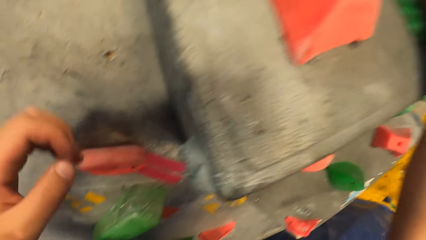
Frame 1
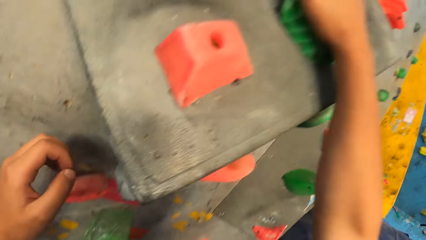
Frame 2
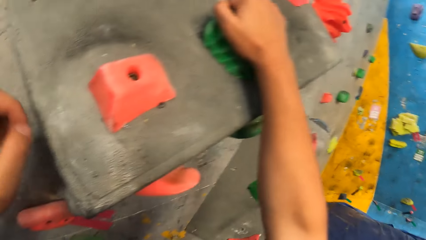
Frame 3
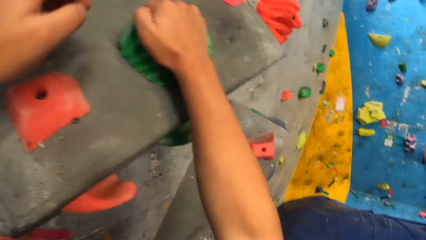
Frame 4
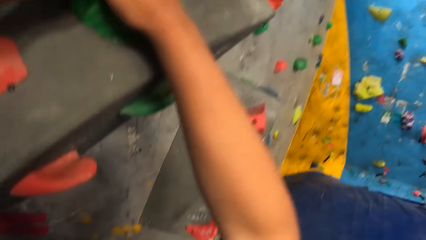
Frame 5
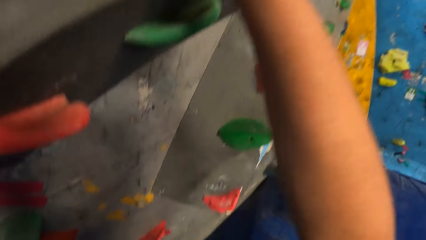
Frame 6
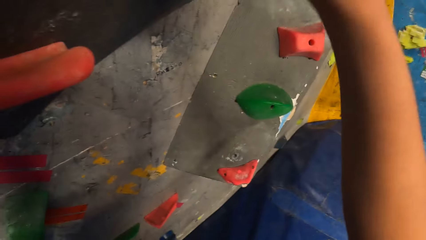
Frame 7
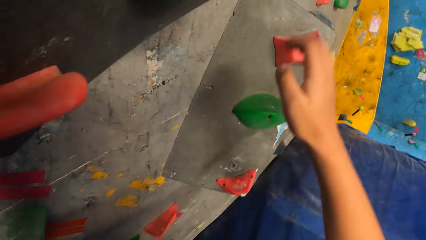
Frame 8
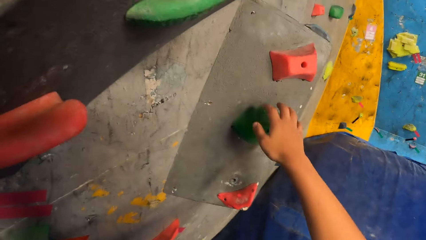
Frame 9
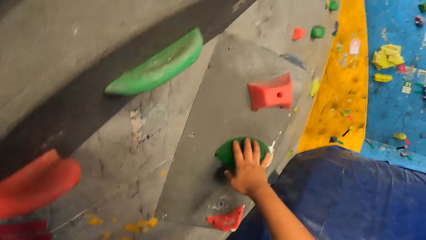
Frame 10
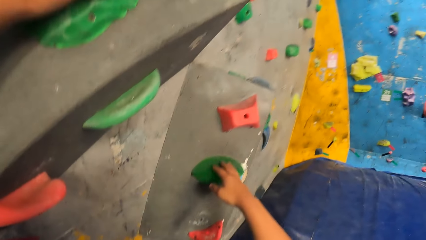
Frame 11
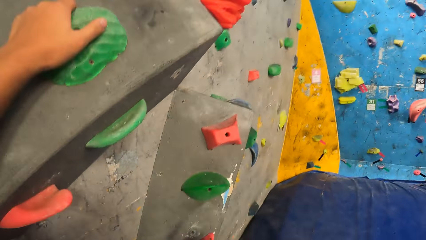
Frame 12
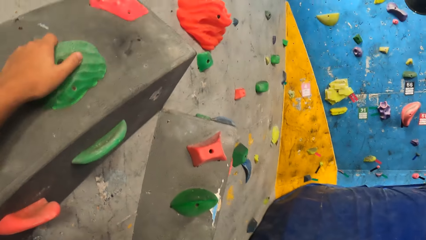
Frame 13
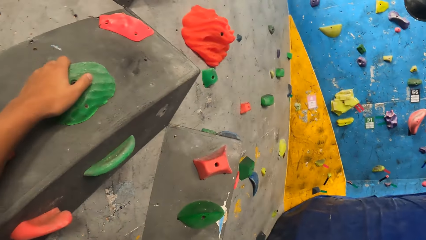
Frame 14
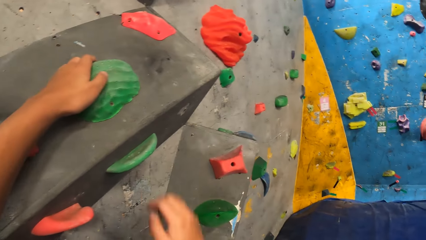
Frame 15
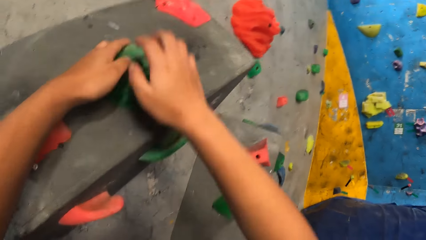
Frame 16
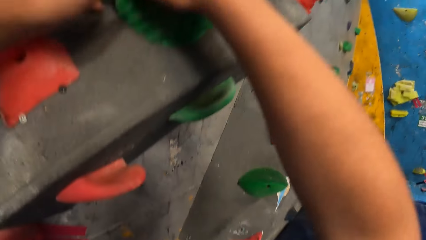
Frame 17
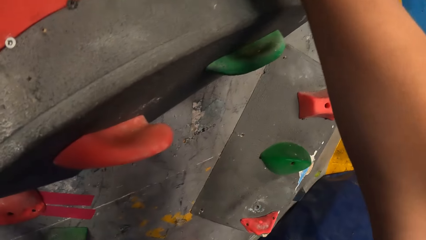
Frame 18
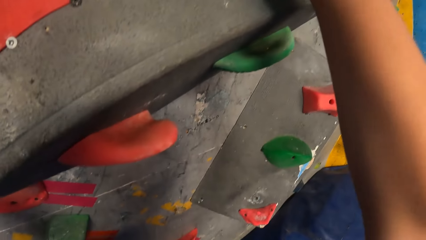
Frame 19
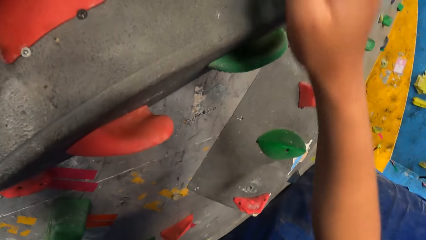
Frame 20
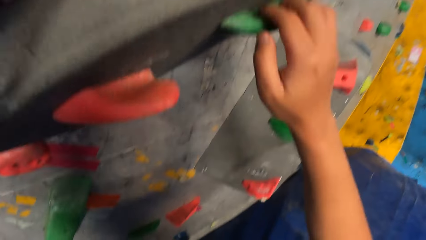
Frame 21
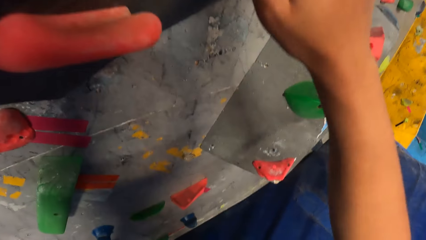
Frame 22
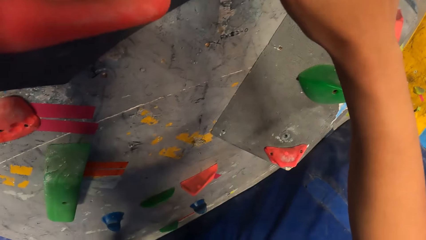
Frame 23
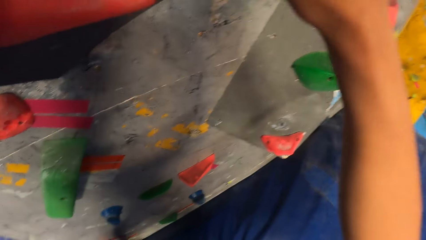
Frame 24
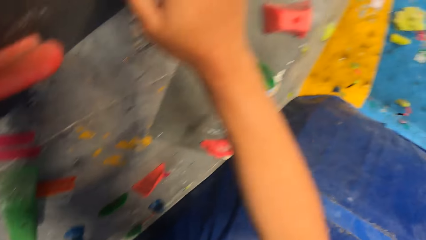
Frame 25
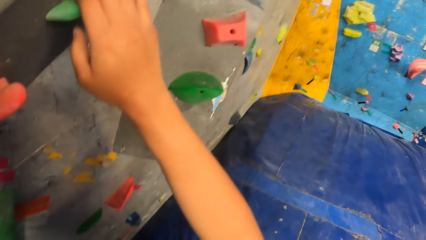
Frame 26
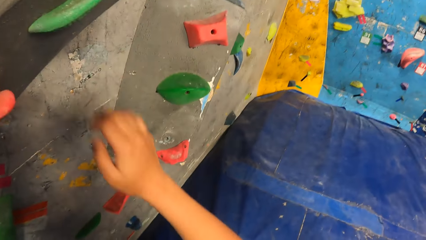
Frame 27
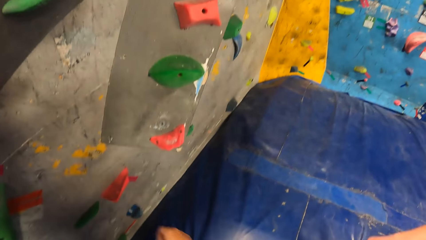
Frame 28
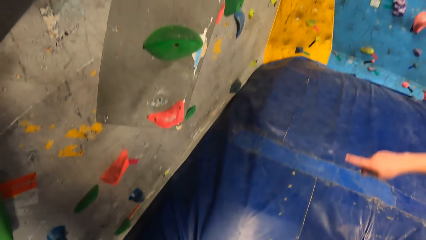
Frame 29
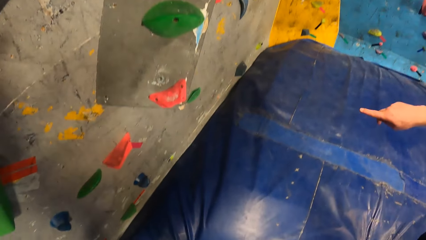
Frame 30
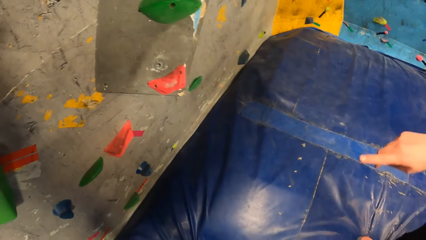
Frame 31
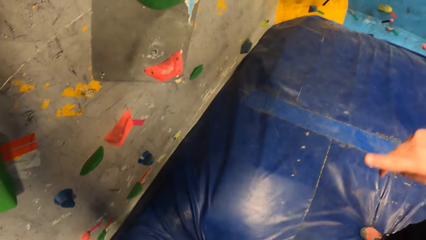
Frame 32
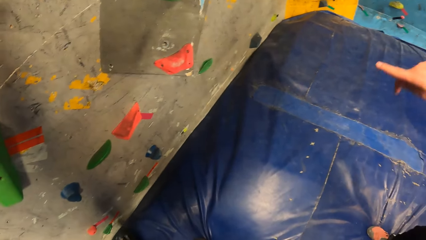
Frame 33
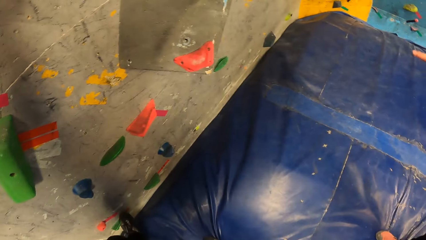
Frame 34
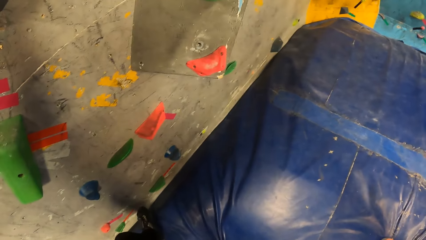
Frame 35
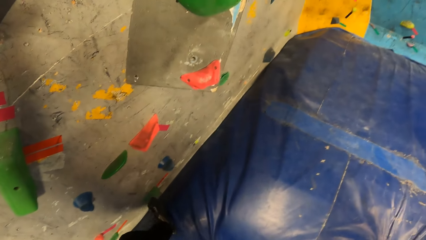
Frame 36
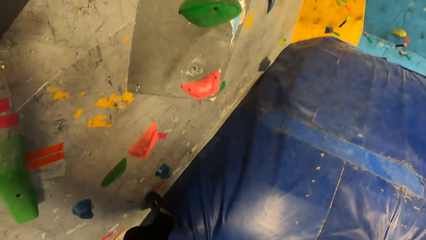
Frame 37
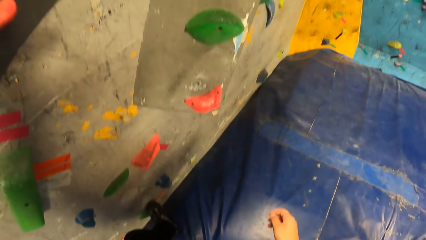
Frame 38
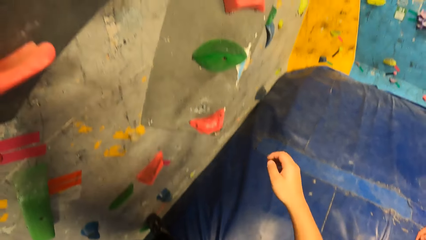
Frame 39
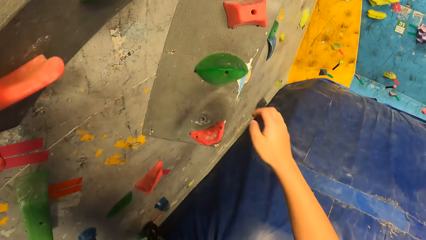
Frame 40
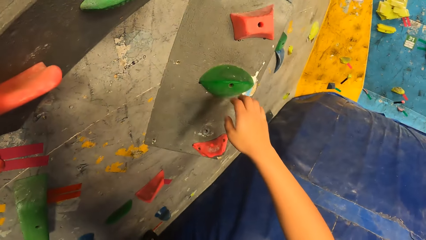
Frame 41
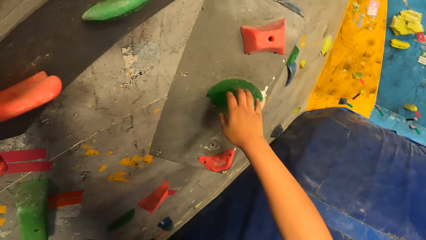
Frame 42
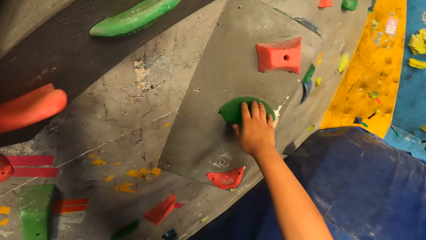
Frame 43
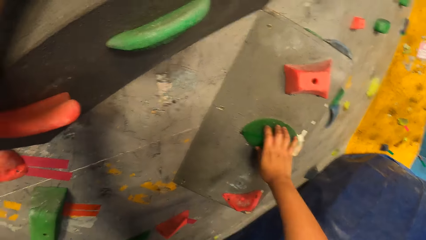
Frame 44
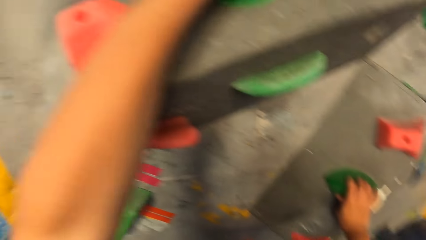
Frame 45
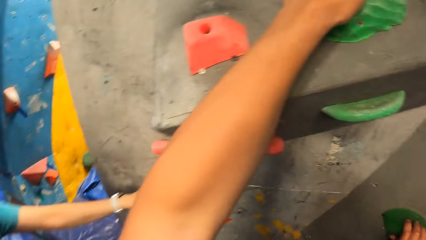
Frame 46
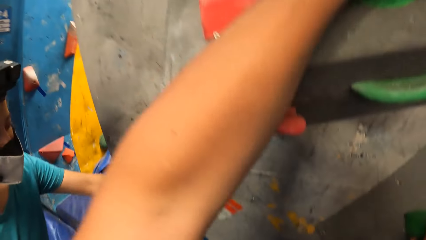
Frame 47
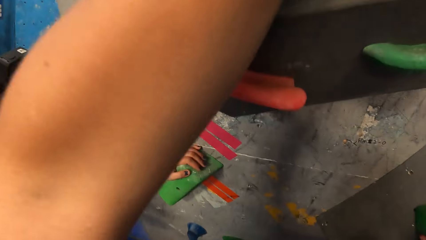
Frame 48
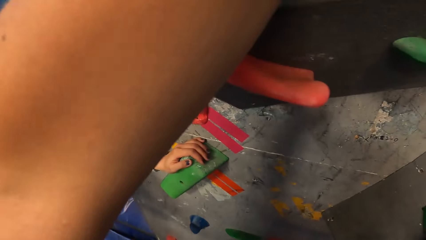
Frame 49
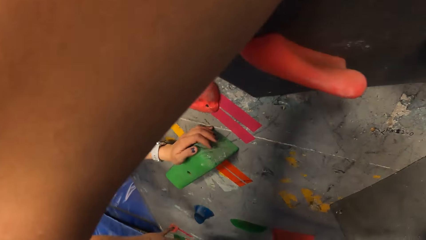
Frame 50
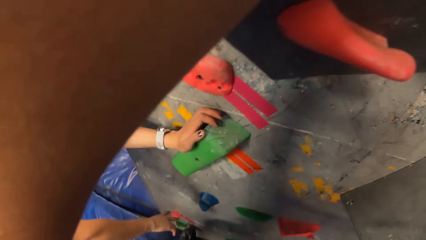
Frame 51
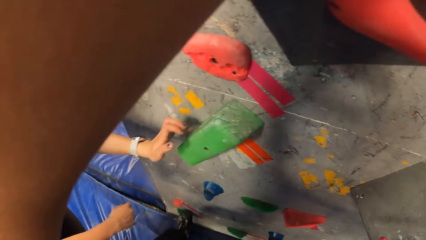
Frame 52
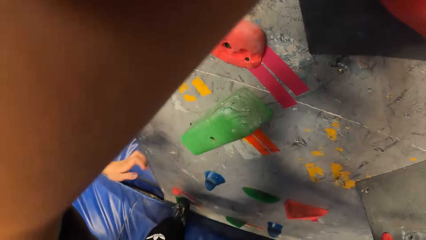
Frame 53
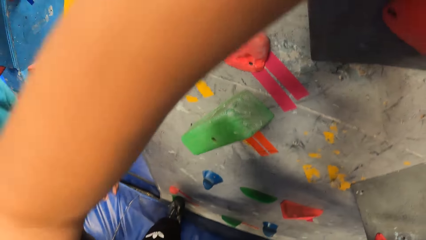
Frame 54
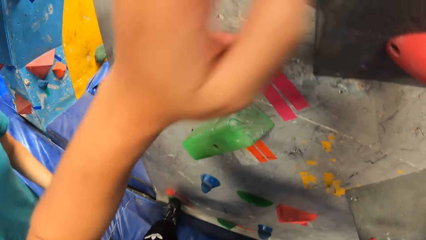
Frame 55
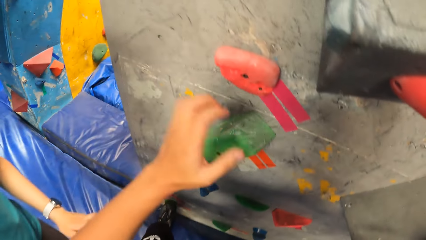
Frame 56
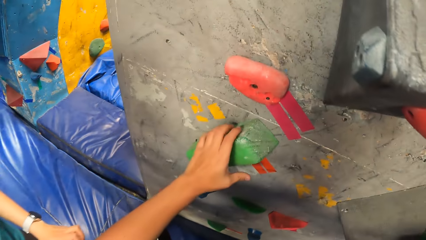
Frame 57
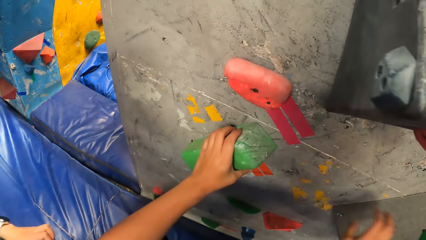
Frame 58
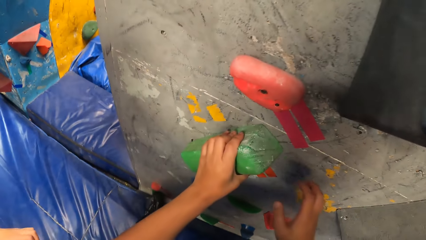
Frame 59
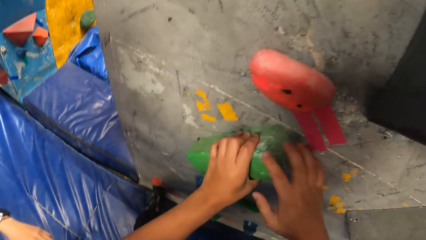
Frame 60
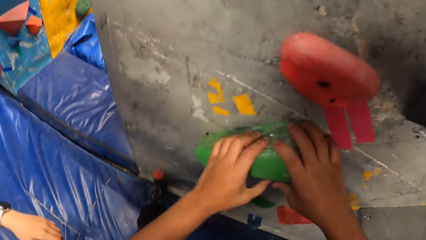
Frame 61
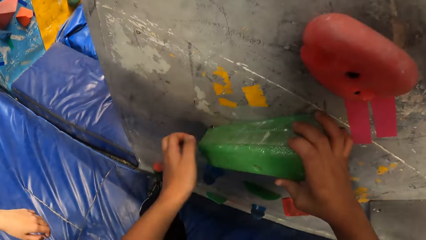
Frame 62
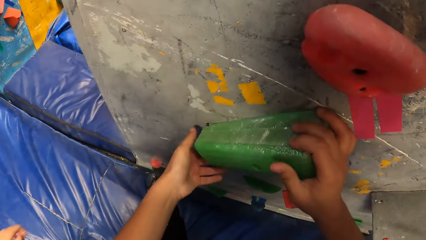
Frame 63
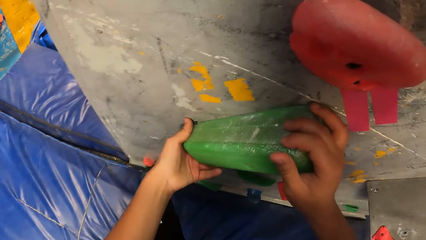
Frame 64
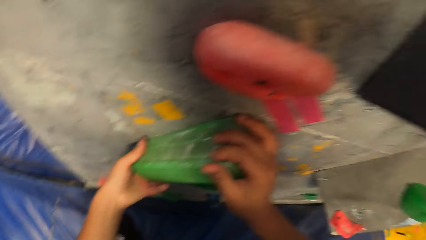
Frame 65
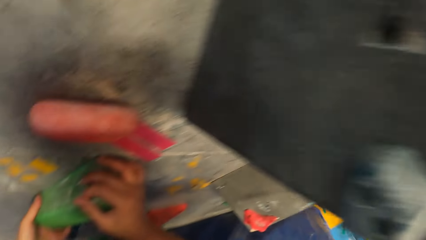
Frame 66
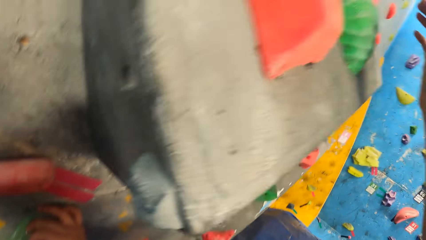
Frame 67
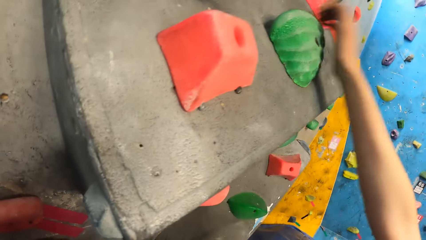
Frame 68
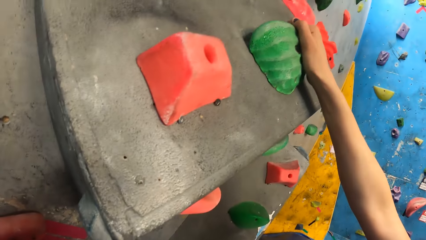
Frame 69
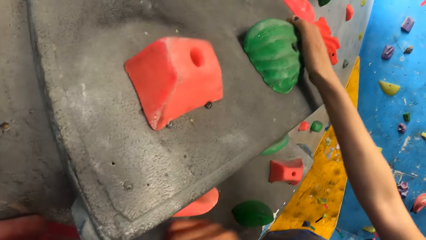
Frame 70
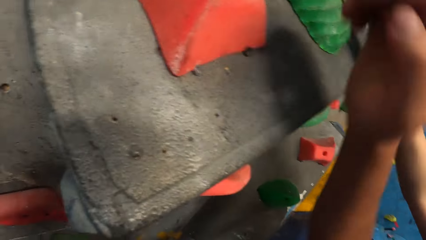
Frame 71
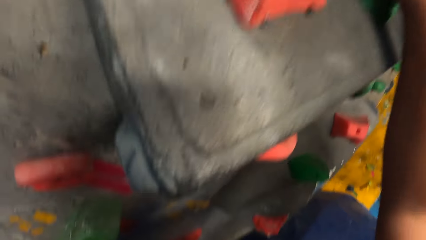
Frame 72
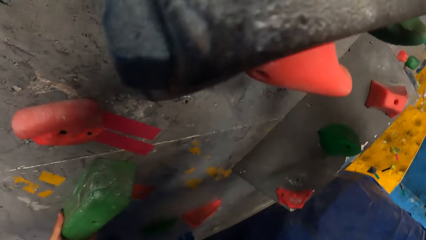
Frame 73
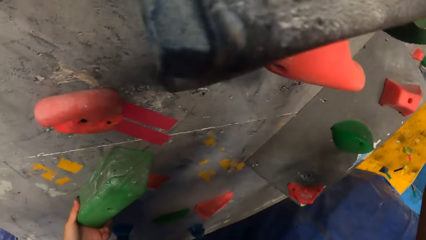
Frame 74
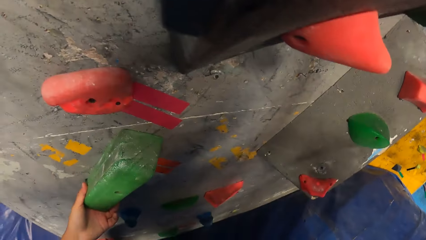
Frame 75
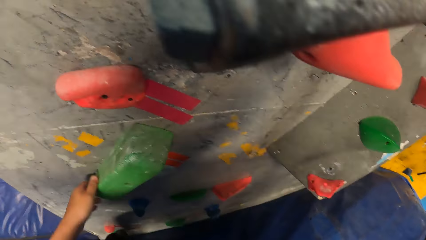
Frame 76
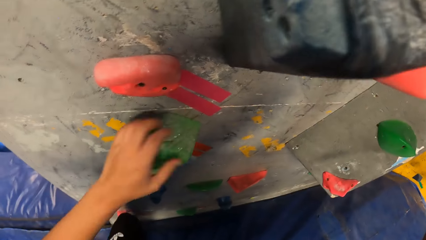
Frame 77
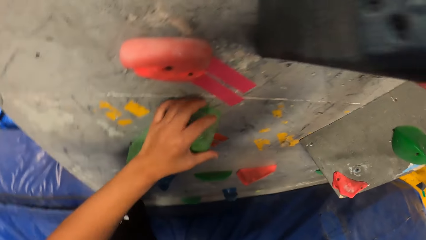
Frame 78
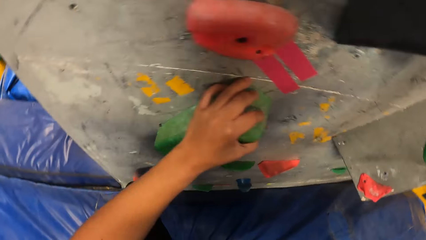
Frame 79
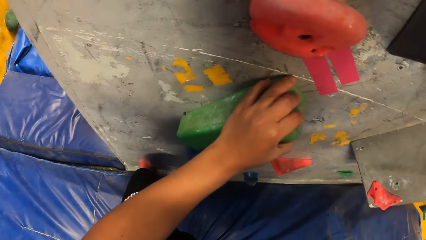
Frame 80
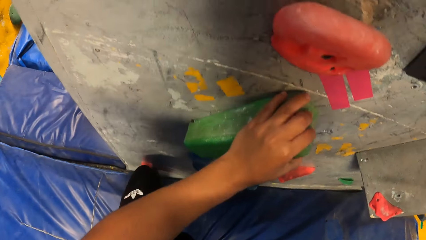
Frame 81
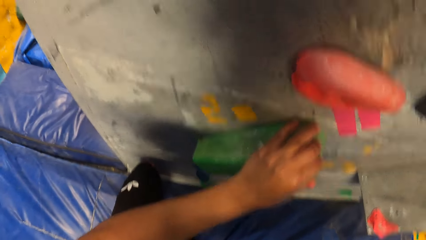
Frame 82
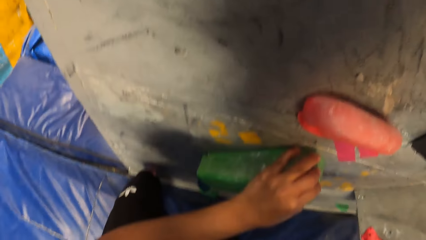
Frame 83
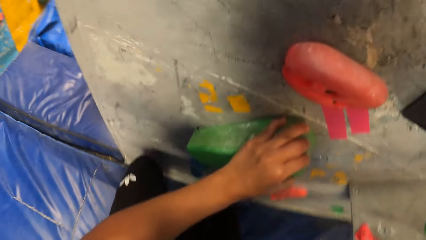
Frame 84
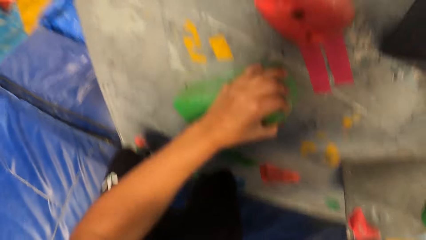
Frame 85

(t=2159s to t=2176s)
The camera wearer looks around the wall. They climb on the wall. The man gestures with his right hand. A woman touches climbing holds on the wall with both hands.
